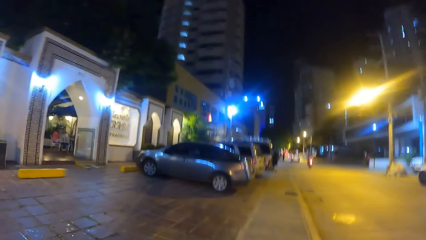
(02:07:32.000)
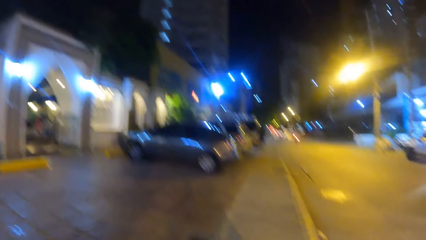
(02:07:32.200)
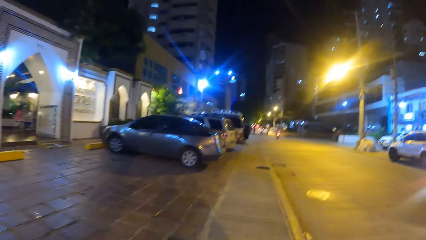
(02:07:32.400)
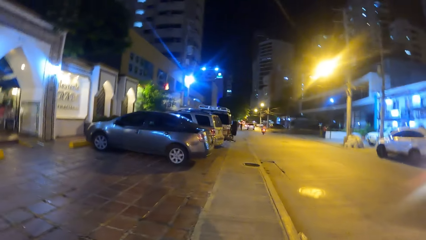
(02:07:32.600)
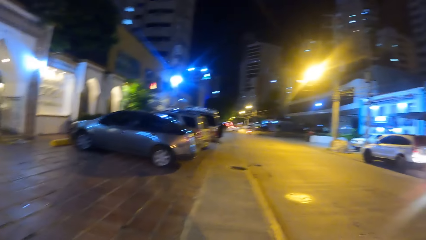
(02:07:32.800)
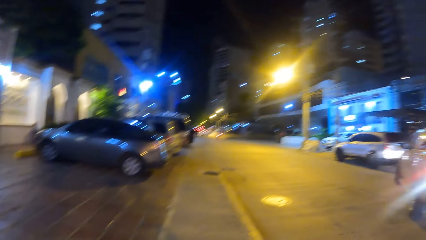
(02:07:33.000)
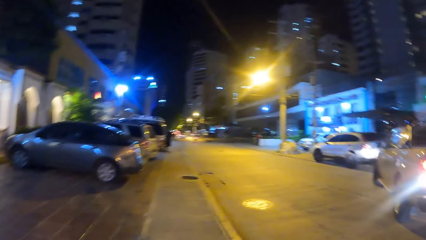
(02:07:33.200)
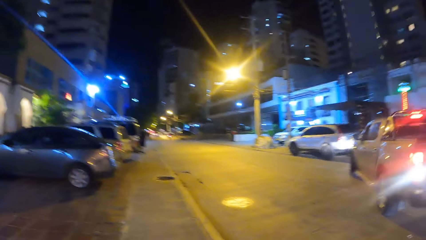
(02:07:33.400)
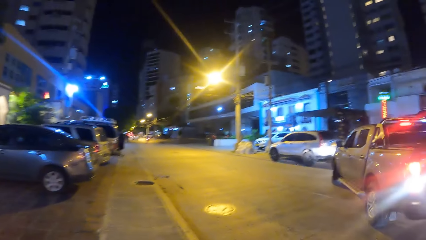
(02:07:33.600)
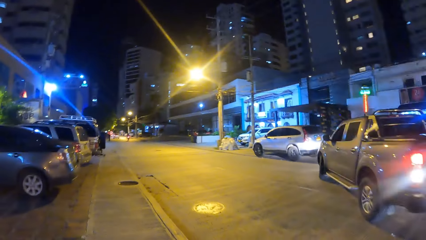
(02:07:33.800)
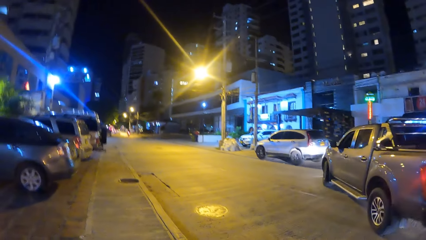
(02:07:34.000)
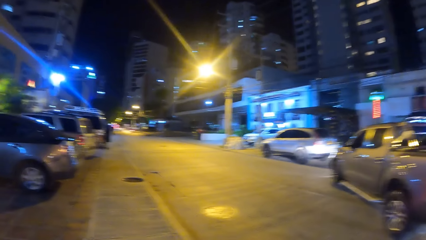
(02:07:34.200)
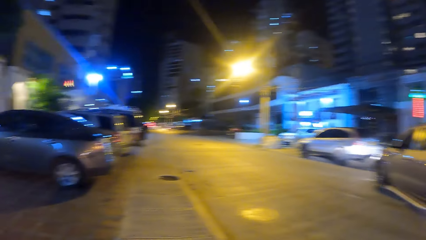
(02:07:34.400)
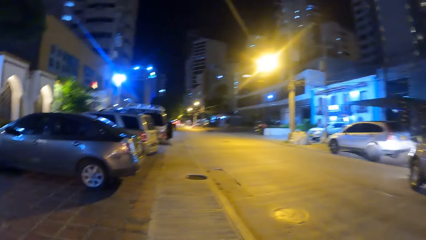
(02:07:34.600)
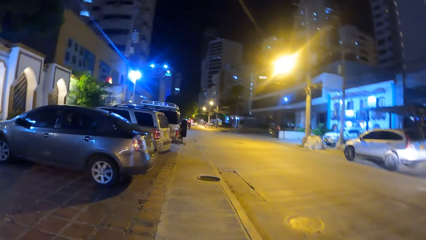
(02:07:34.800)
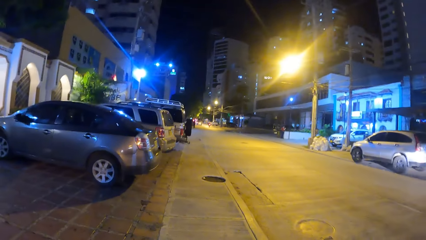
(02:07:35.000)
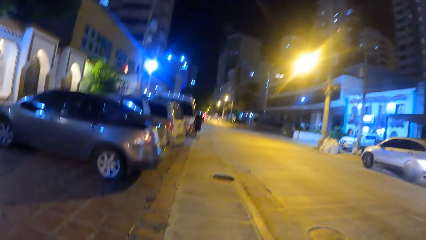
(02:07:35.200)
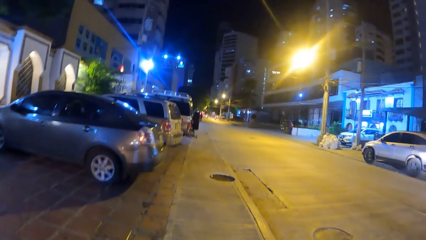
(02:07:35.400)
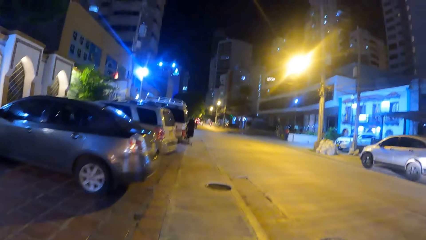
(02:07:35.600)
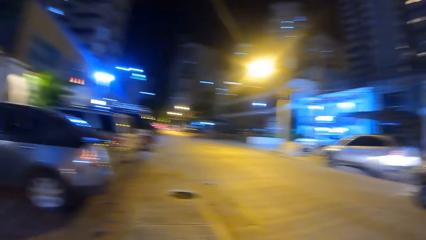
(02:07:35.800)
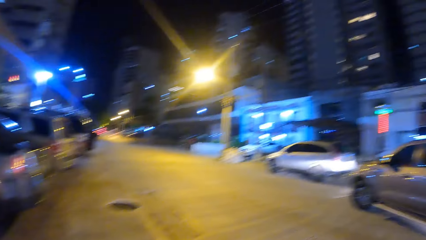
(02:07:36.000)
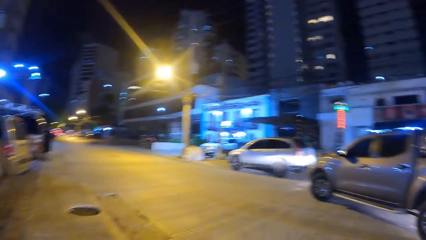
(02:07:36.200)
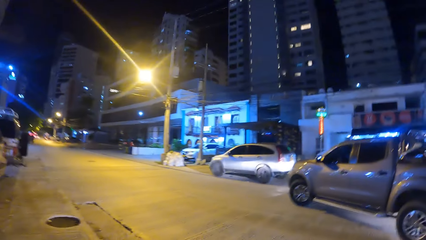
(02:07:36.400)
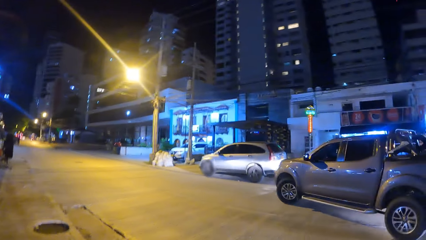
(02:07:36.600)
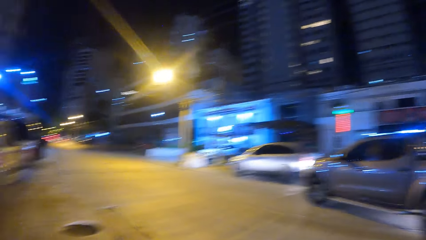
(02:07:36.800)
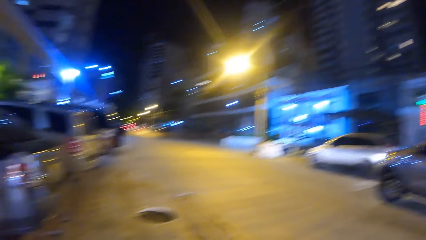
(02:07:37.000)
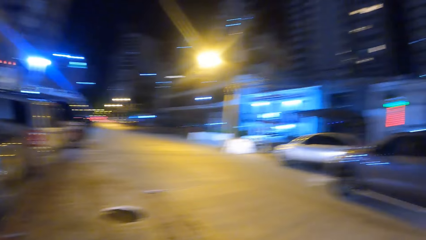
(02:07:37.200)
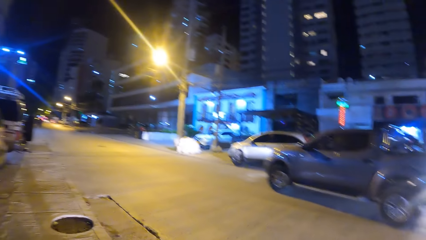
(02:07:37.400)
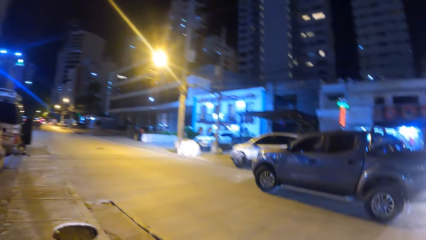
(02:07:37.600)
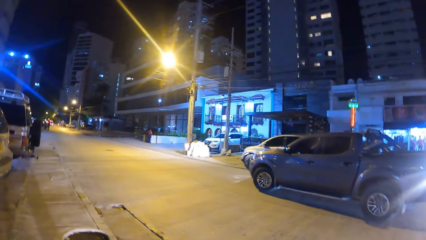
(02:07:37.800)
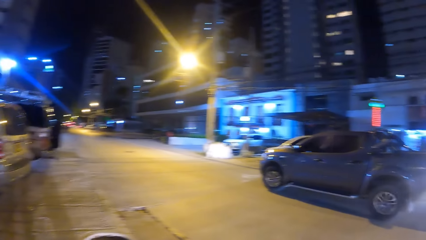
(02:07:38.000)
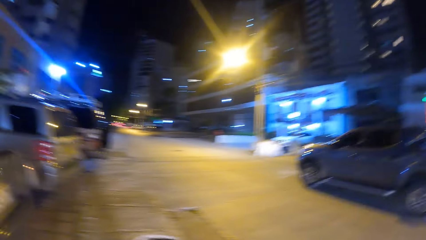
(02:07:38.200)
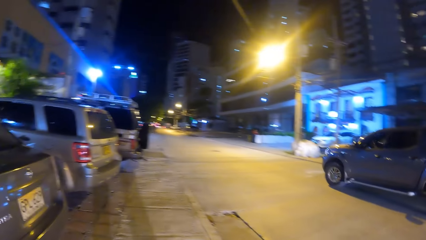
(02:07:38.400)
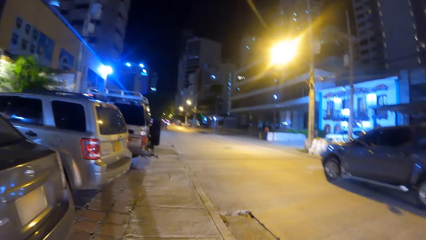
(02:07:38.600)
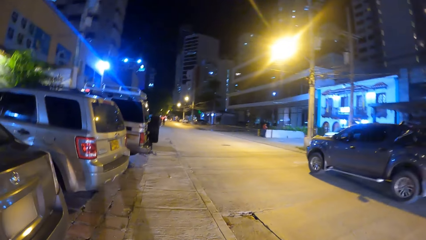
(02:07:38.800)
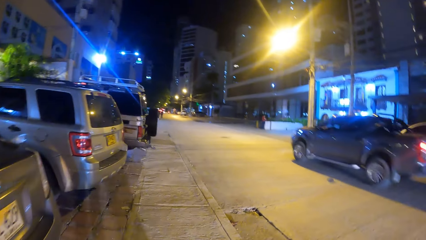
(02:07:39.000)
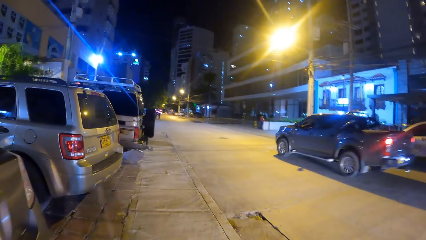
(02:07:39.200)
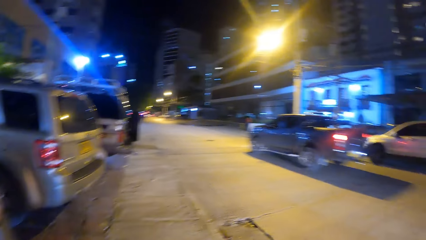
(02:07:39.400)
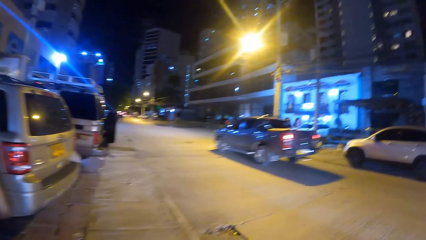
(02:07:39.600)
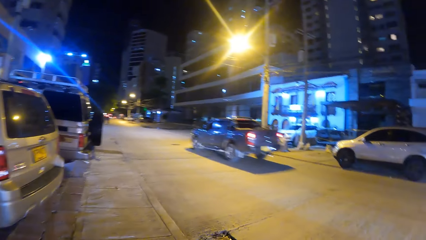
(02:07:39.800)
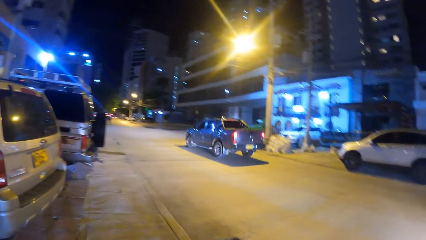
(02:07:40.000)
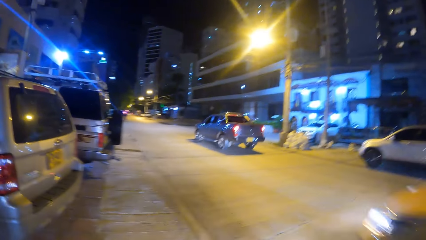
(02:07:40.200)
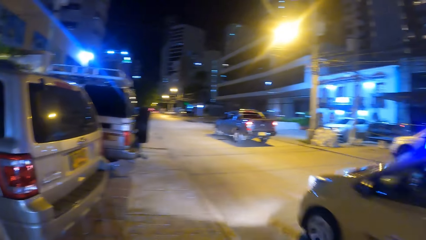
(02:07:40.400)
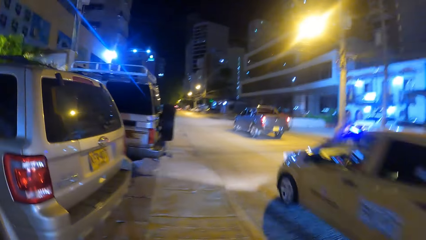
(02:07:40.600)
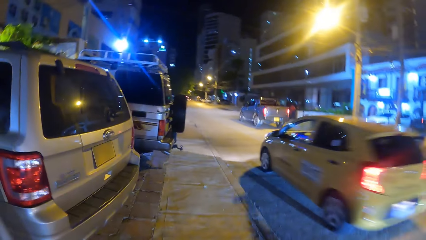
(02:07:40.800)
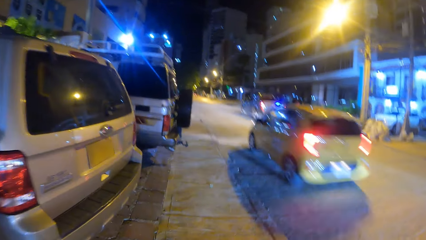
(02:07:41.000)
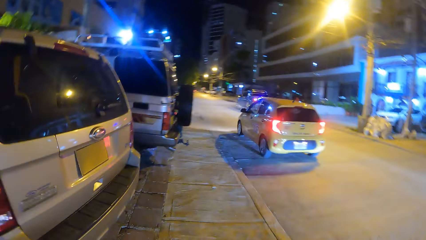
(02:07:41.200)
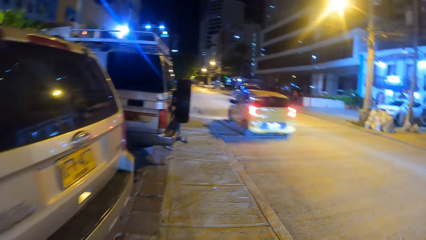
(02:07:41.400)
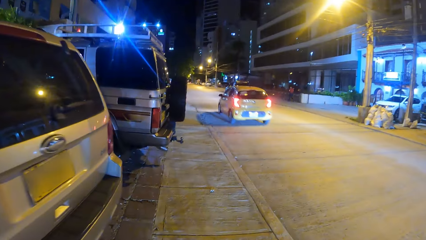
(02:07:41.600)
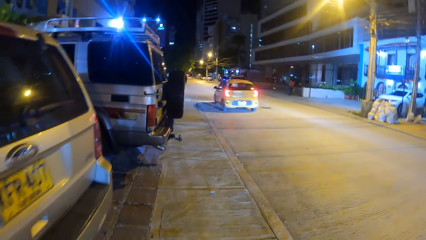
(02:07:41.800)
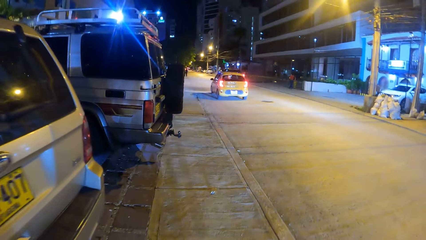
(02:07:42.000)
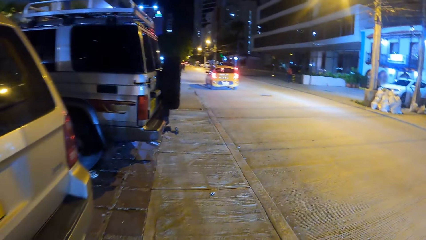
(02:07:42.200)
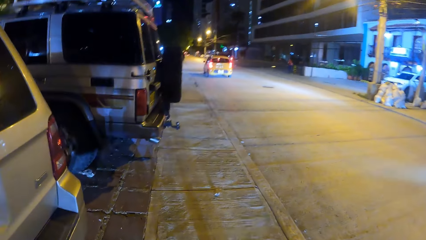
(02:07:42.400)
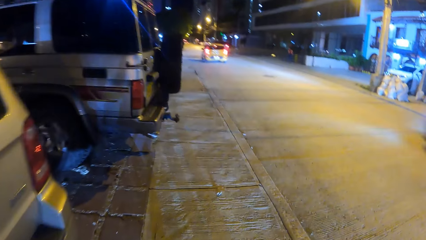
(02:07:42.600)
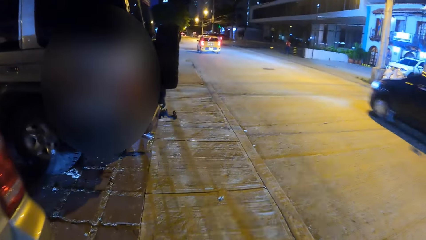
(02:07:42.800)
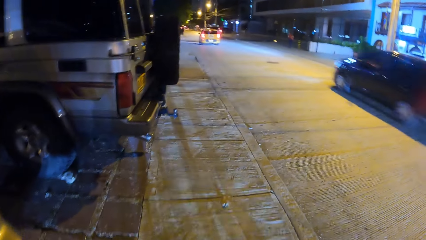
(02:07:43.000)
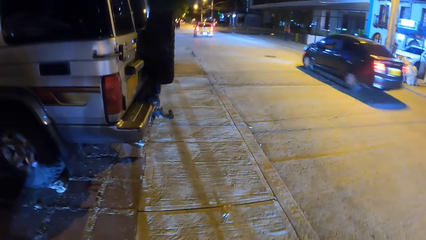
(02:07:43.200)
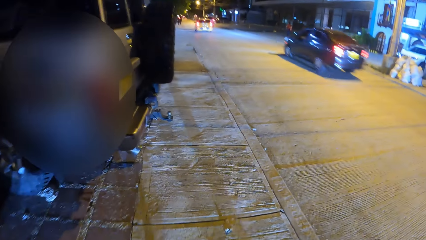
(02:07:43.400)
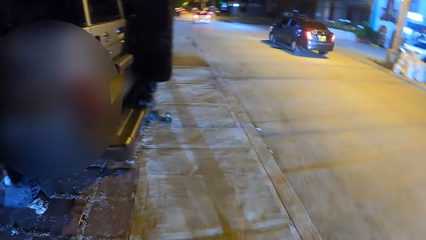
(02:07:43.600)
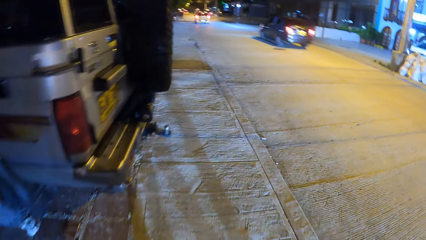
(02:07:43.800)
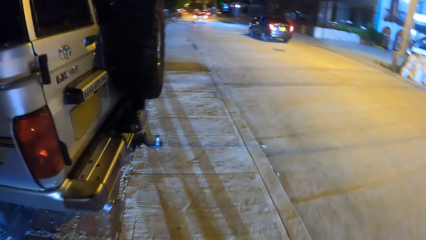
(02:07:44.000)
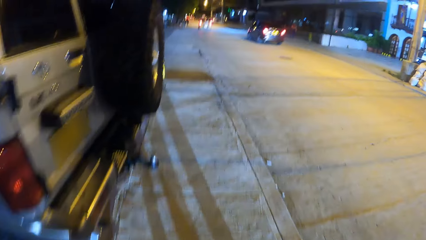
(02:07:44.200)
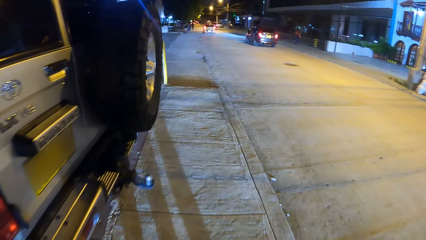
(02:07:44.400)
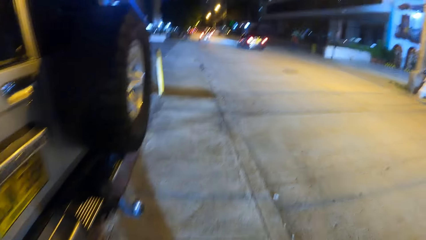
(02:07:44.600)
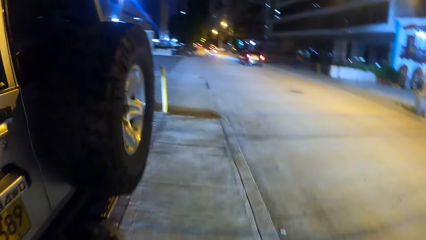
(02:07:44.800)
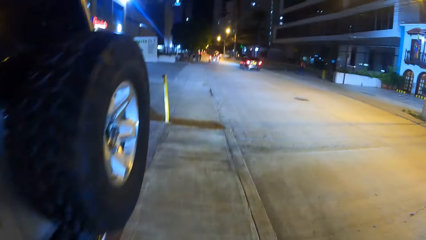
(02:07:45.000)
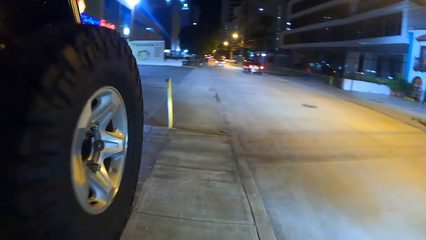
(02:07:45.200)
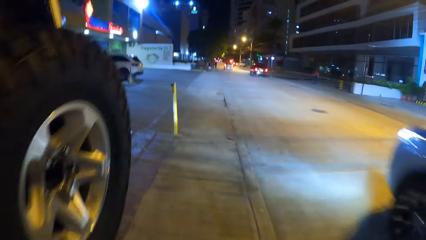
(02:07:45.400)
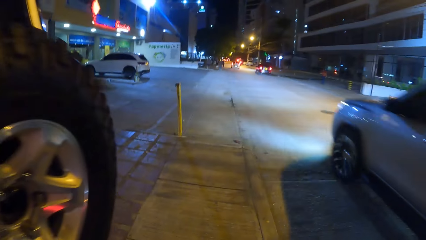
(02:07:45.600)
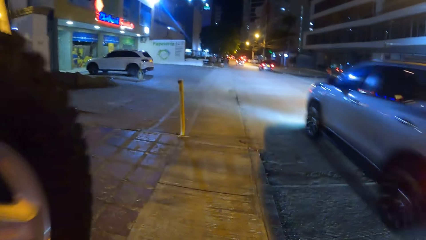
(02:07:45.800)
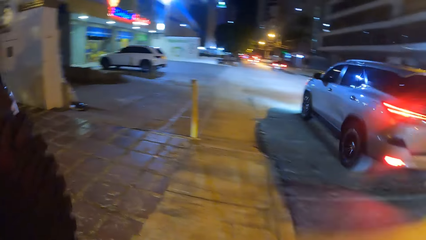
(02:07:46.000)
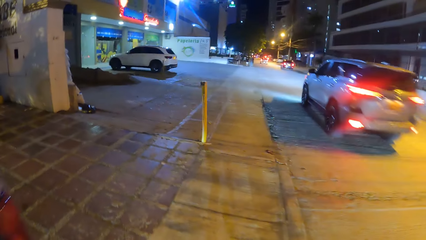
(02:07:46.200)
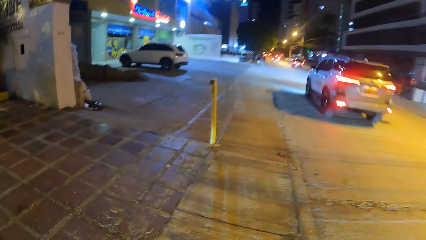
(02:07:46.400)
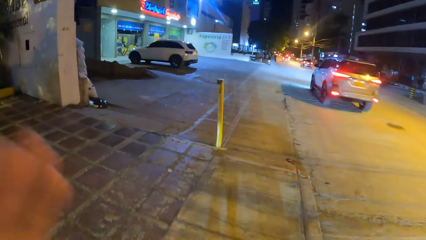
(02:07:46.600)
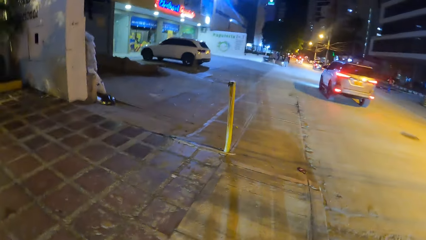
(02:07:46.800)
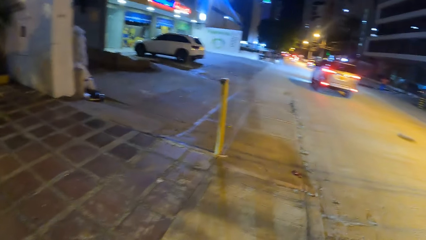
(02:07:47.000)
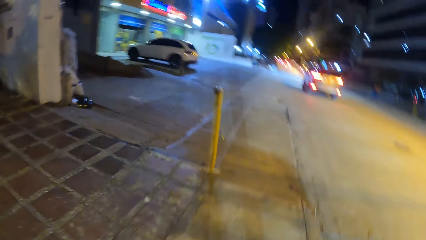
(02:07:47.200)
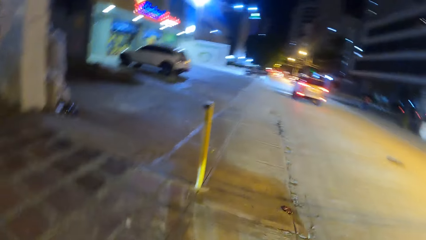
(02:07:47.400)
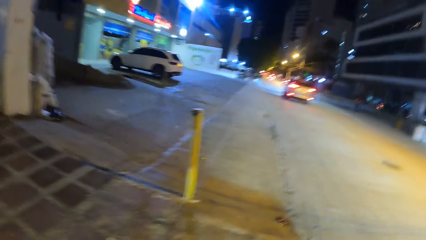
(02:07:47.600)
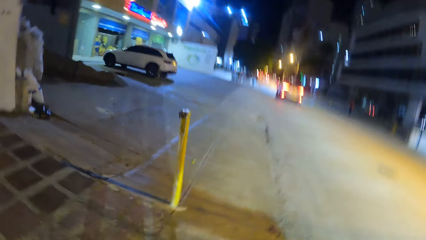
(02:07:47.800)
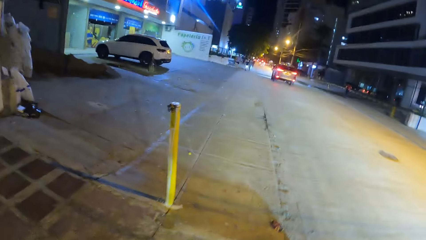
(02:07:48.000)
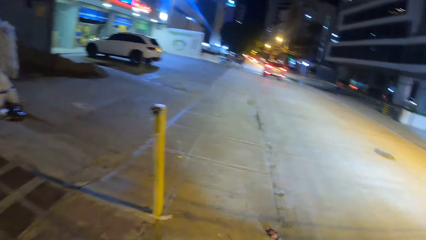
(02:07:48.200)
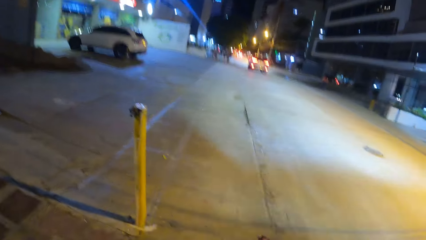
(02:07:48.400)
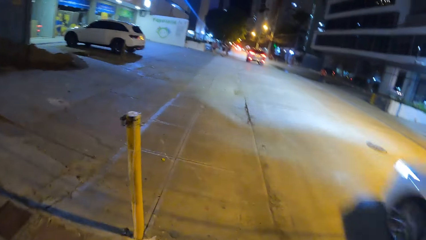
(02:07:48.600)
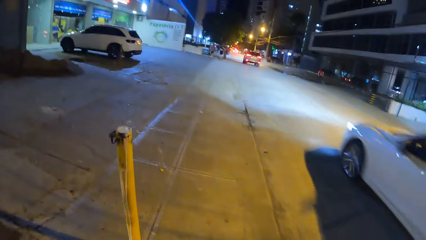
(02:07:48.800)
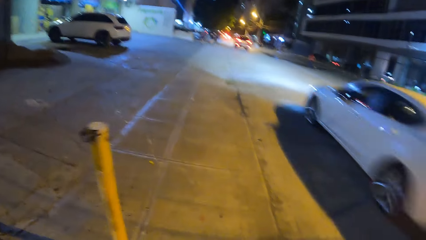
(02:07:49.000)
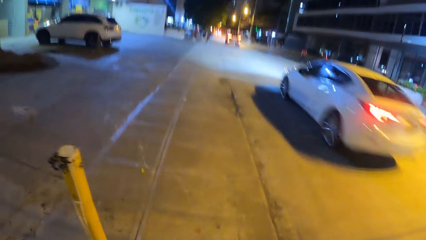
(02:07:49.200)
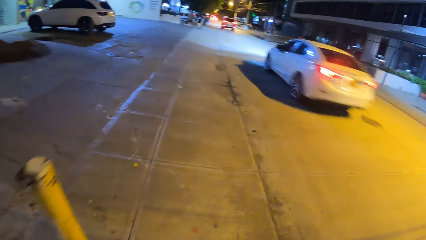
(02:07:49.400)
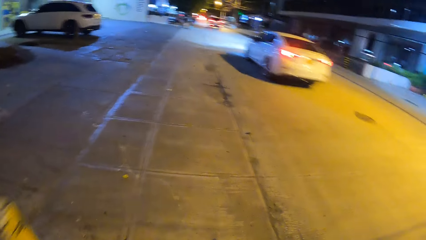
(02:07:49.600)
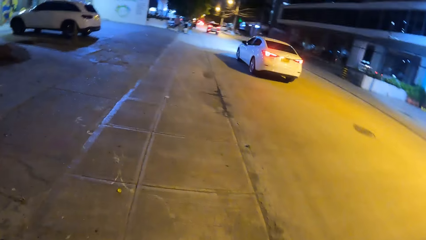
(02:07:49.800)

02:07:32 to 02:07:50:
The camera wearer looks left. They look forward. They look right. They look forward. They look right. They look forward. They look left.
